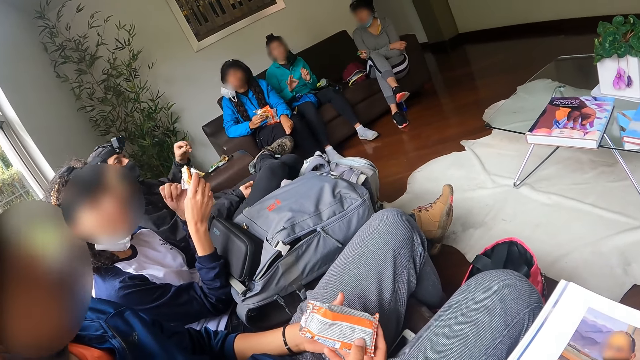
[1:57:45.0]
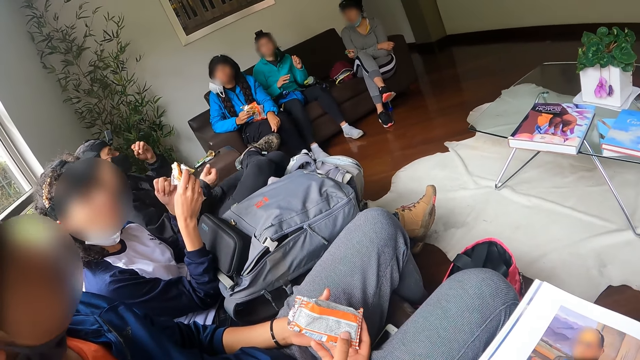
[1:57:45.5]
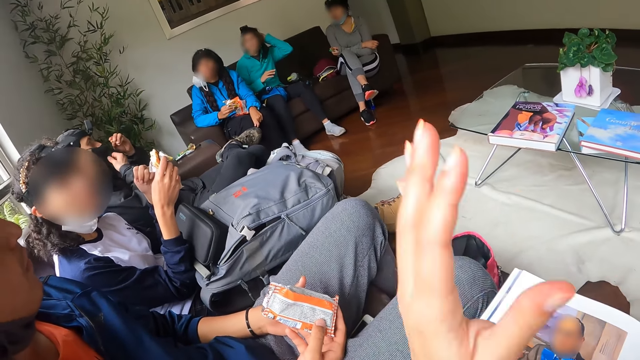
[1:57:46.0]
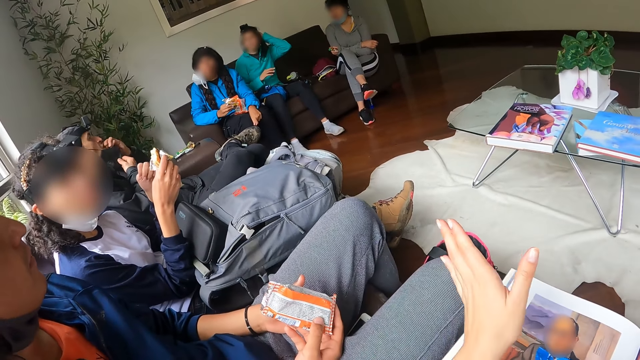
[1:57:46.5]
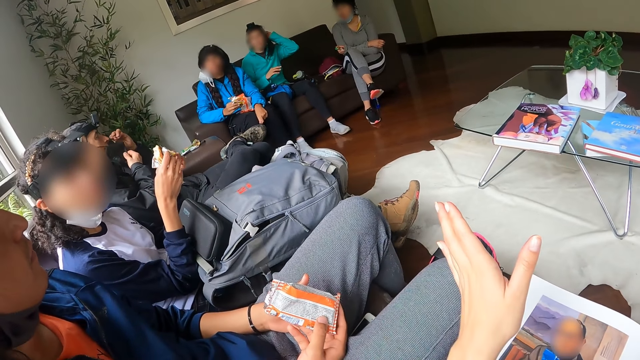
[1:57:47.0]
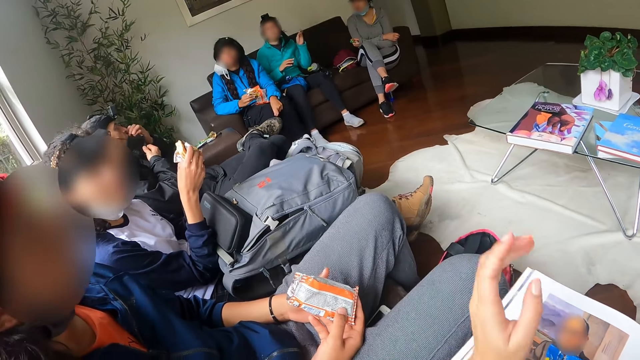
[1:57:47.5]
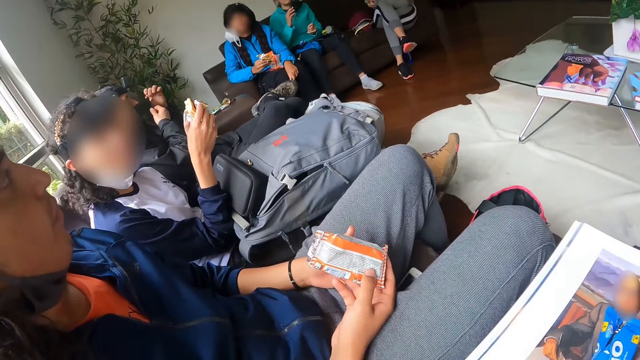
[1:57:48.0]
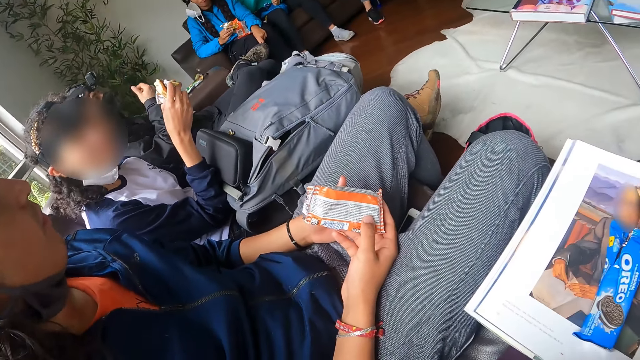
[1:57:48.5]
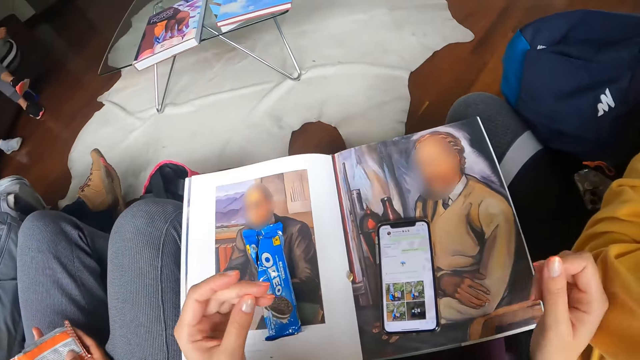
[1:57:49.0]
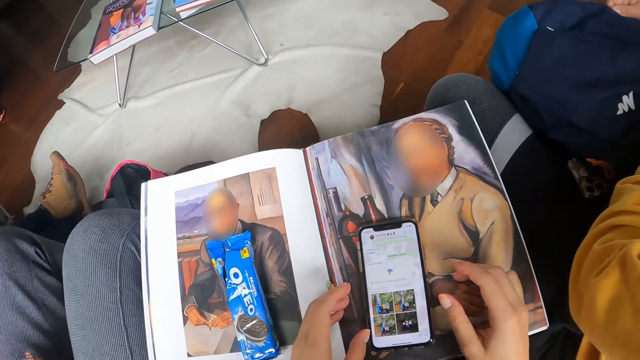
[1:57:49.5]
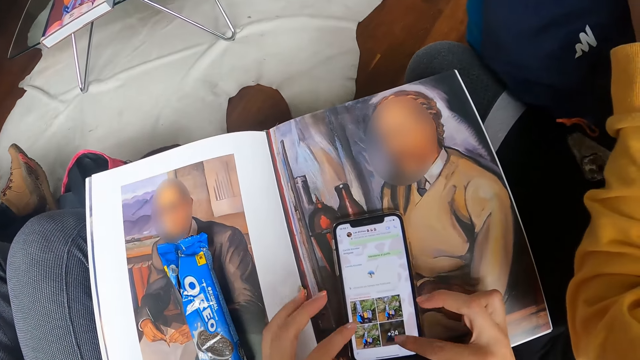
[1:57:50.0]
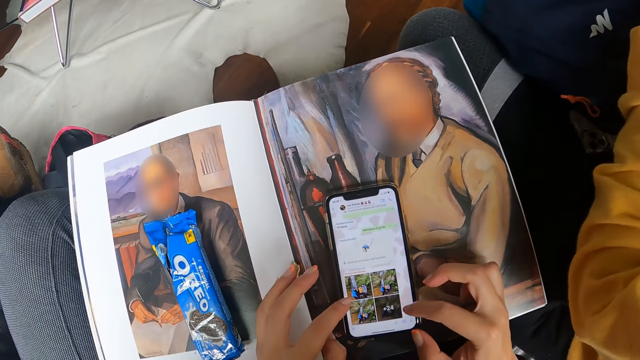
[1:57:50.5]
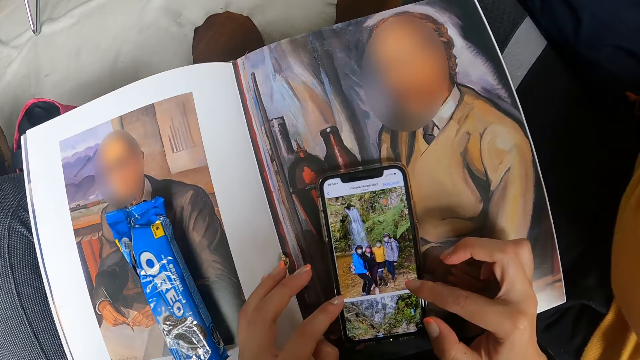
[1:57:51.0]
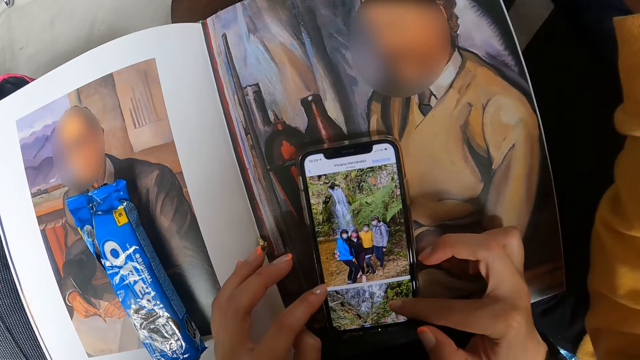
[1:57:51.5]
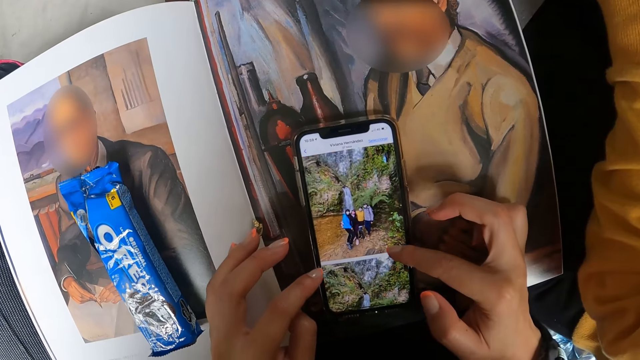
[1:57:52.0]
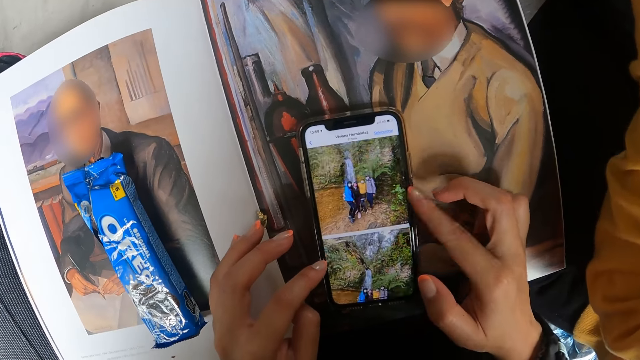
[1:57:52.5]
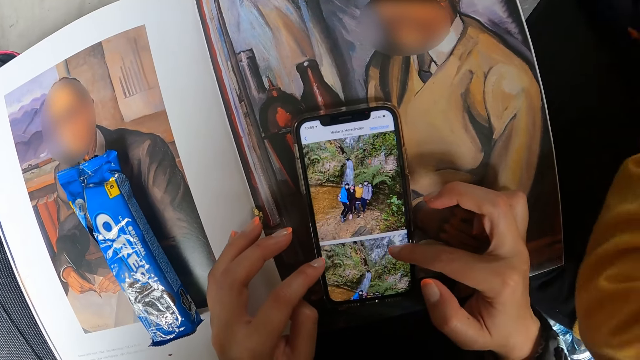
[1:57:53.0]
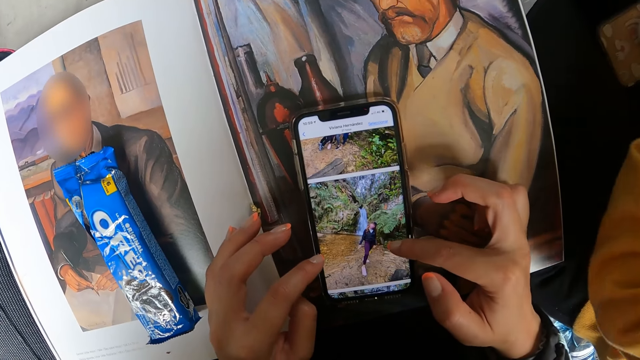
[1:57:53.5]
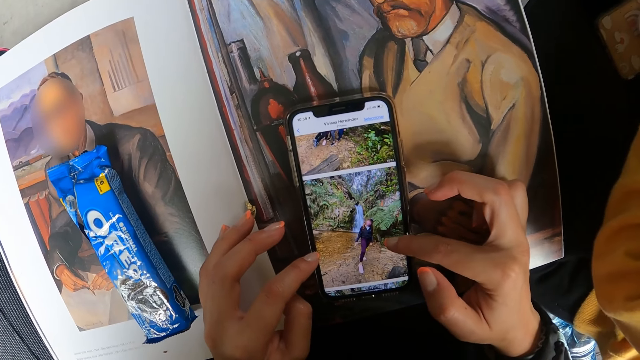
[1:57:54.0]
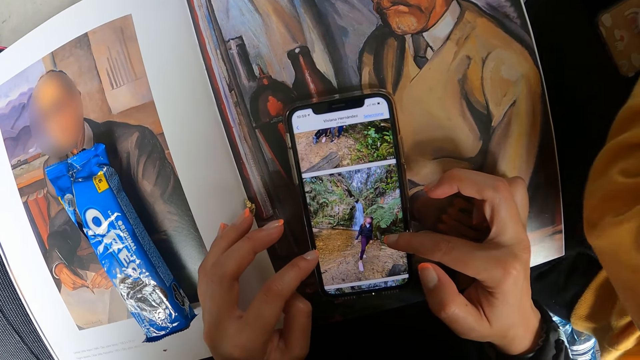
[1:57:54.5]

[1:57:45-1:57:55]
A man adjusts his face mask with his right hand. A woman touches her head with her left hand. The man eats the popcorn in his left hand. The camera wearer talks to another woman. The man adjusts his face mask with his right hand. The camera wearer operates a phone on a book on her lap with both hands. She scrolls on the cell phone.

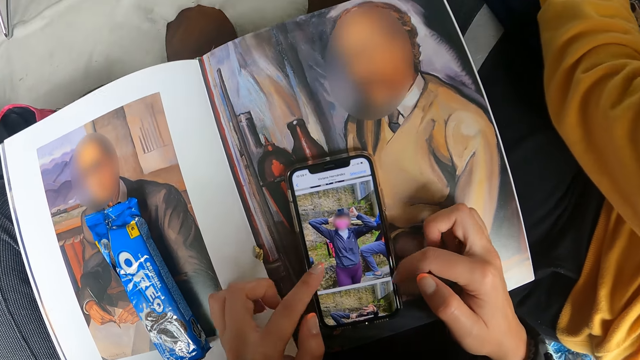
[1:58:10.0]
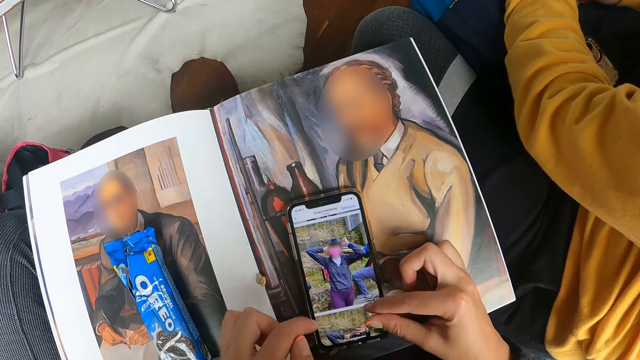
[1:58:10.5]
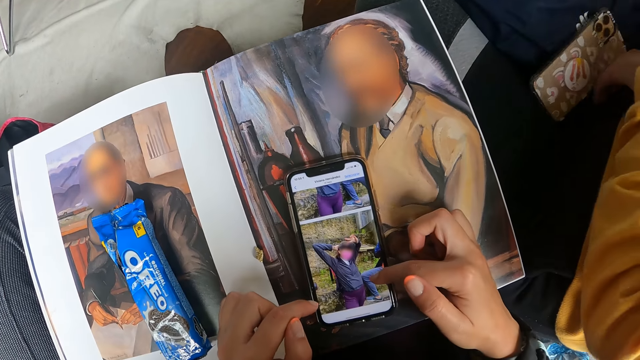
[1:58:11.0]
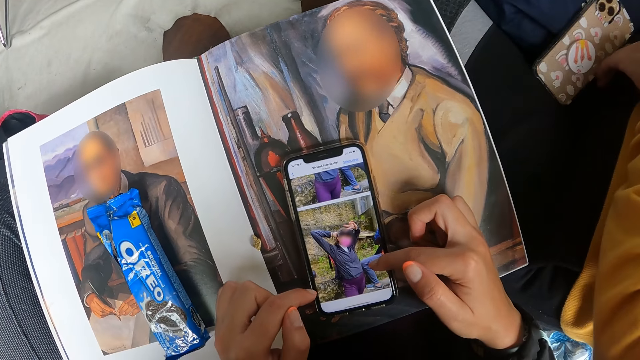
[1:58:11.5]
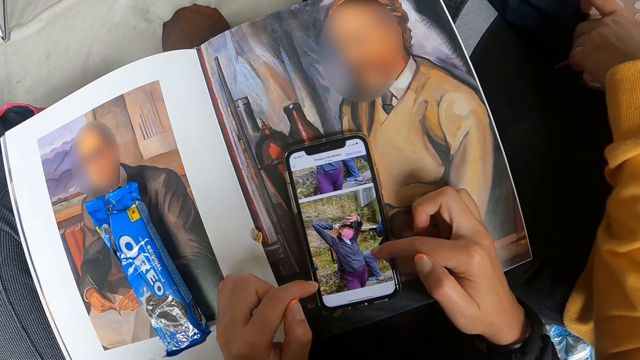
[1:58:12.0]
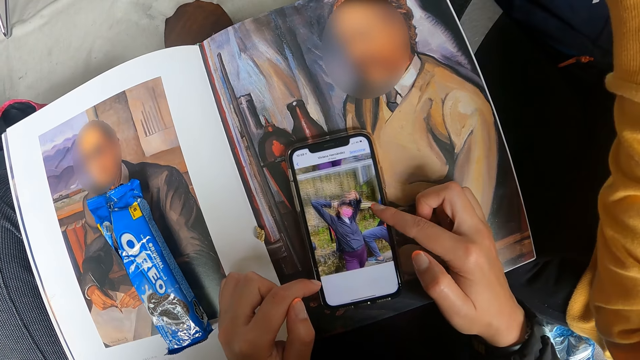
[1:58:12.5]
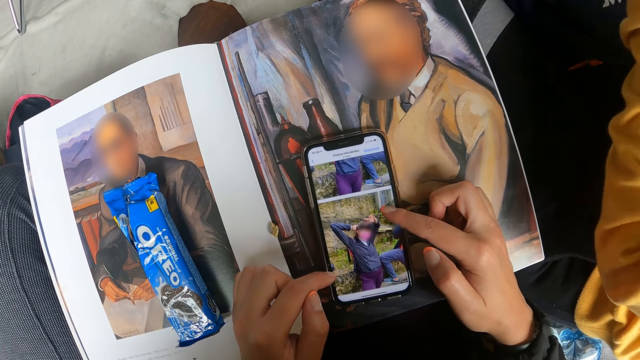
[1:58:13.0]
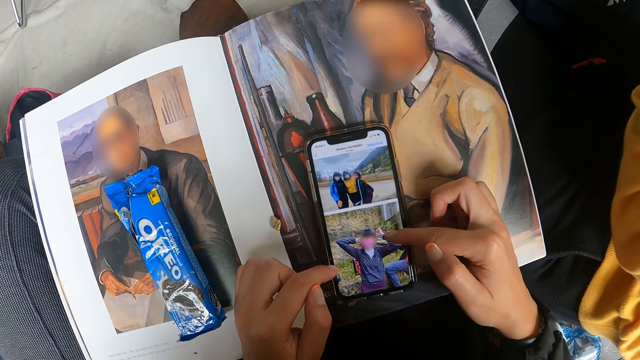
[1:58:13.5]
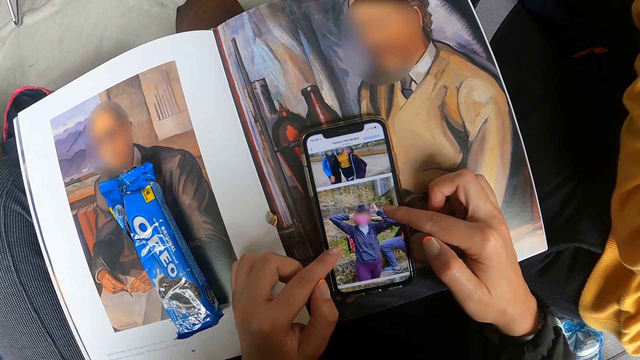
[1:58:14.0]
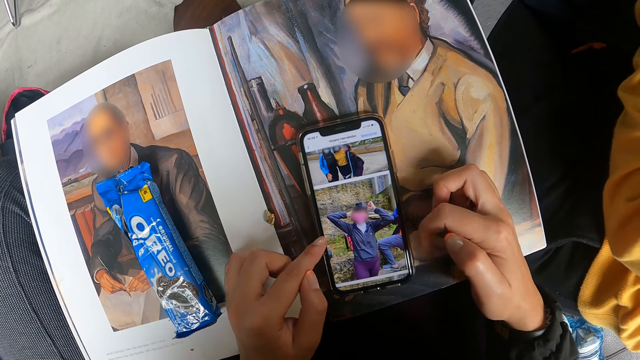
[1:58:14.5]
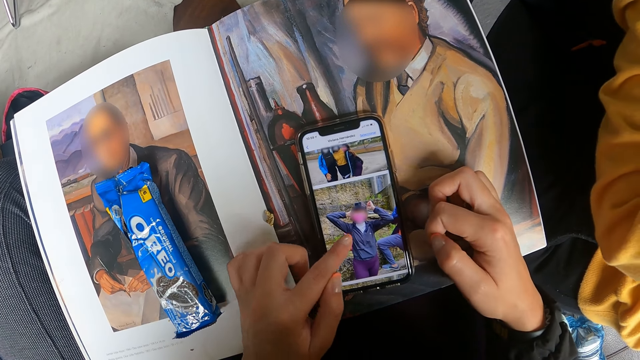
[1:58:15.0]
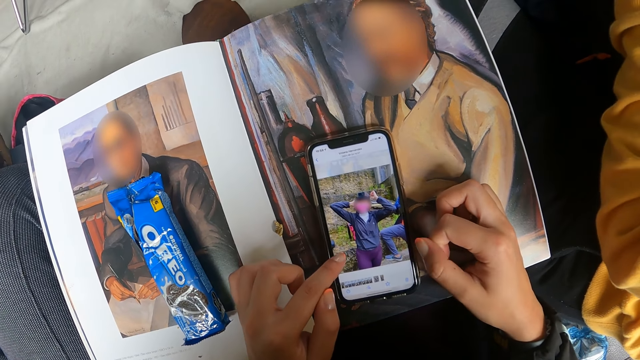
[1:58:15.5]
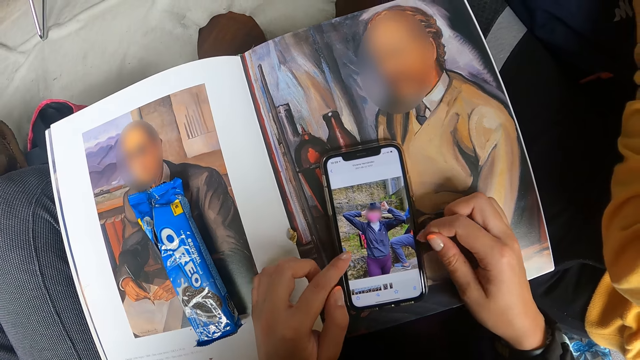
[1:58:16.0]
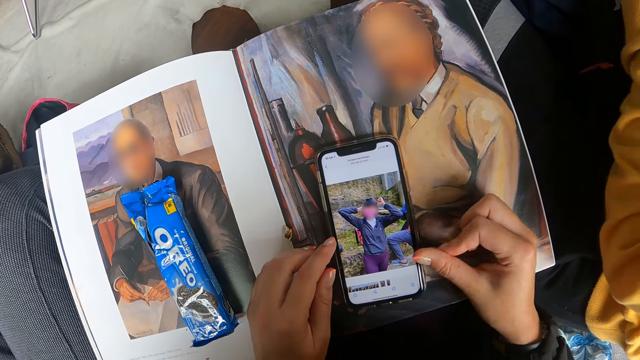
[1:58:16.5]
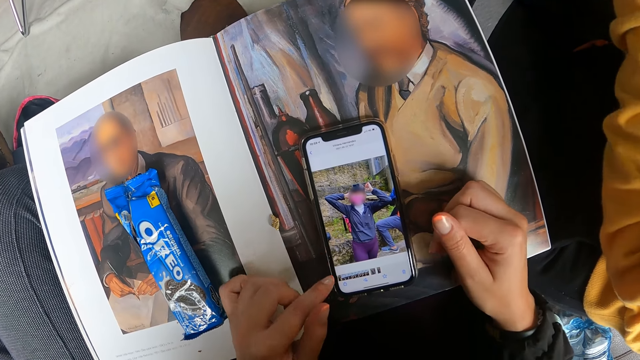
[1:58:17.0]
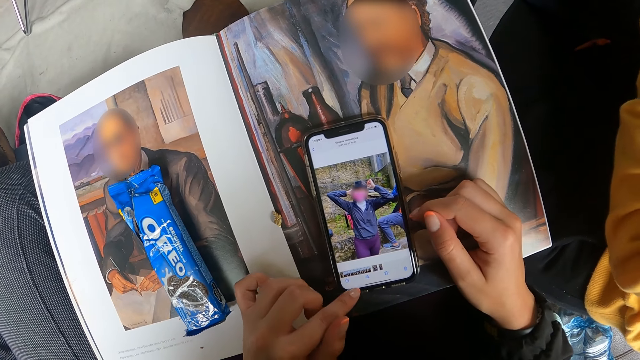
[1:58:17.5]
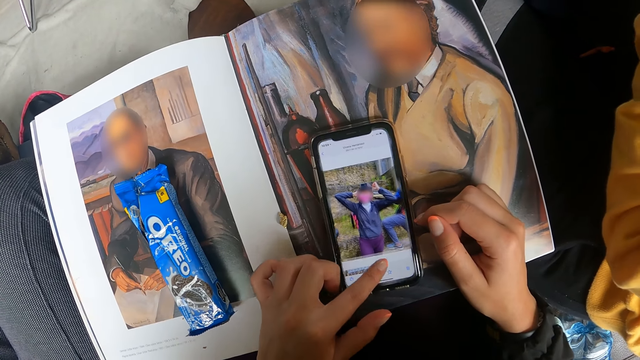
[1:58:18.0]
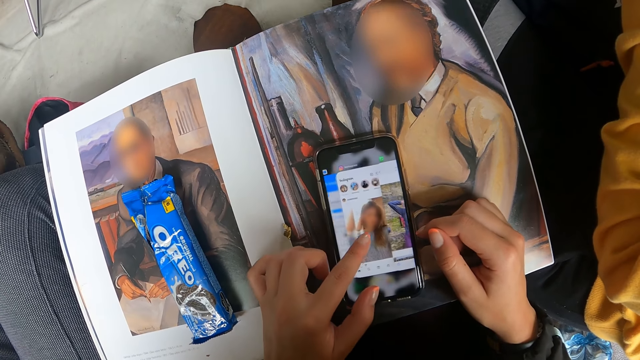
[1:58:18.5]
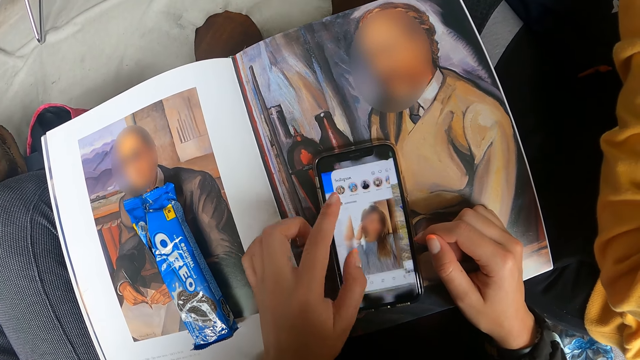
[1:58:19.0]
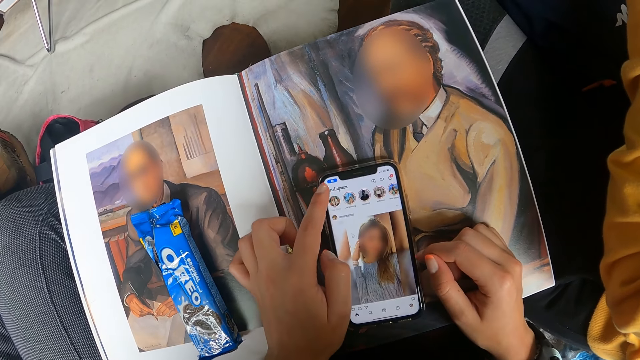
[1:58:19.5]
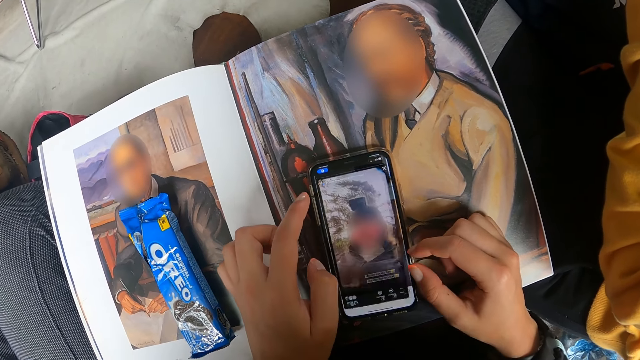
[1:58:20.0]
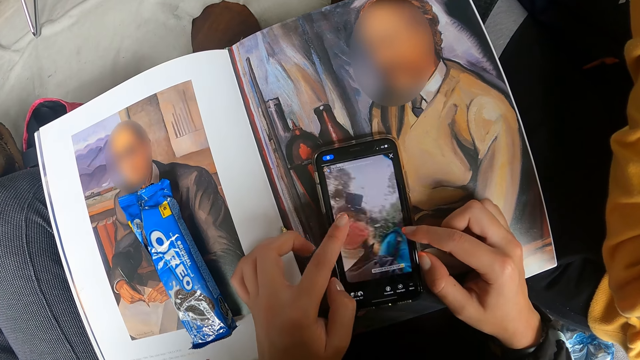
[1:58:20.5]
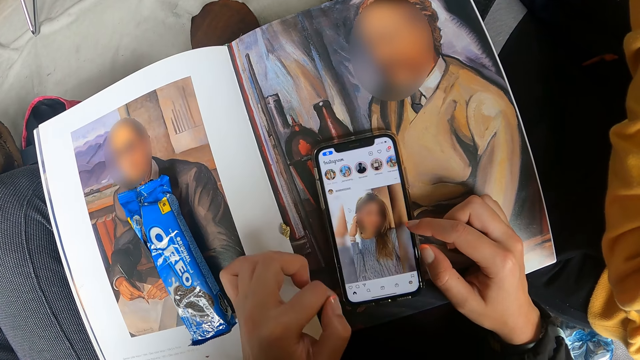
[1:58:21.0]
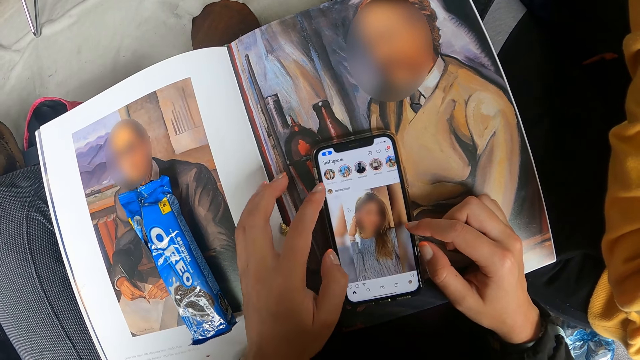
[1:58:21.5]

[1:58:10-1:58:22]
A woman picks a phone from her lap with her left hand.
